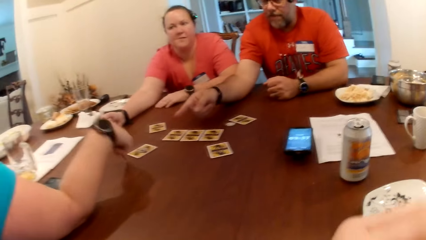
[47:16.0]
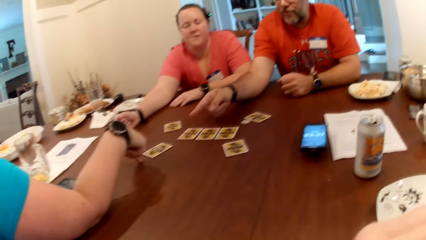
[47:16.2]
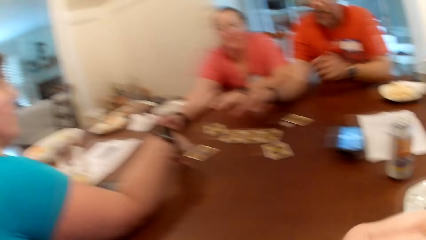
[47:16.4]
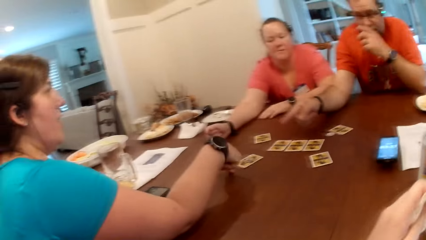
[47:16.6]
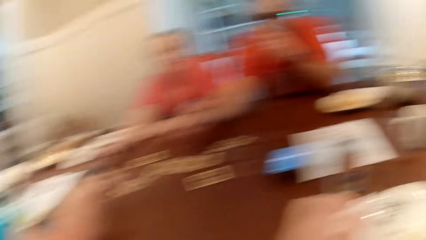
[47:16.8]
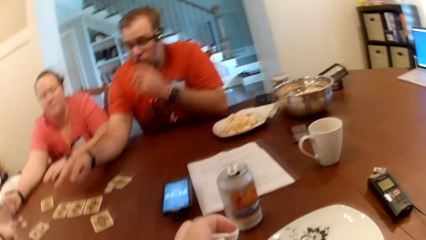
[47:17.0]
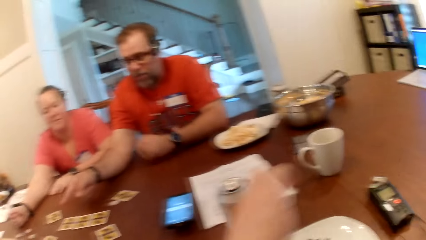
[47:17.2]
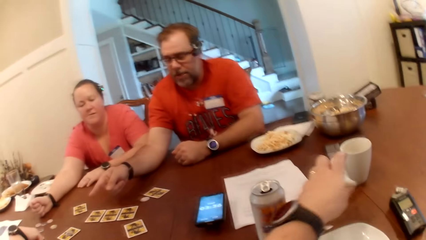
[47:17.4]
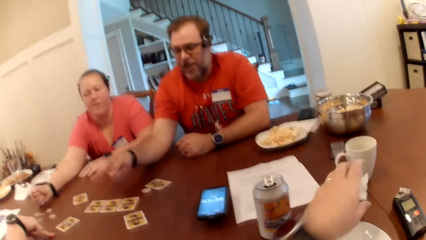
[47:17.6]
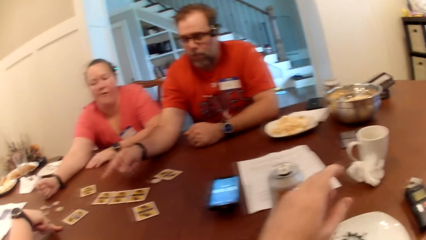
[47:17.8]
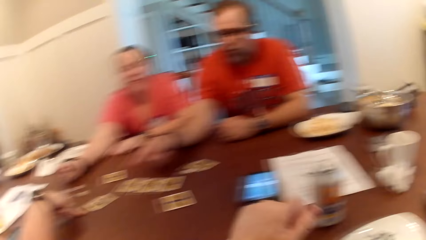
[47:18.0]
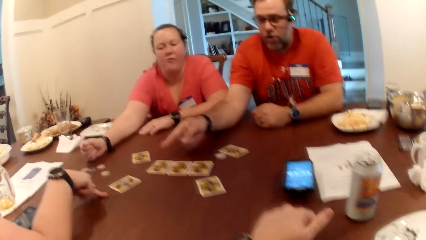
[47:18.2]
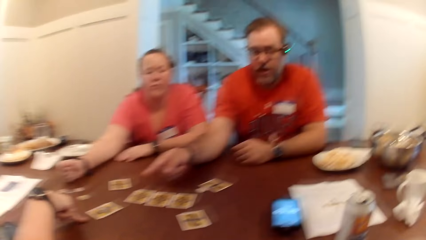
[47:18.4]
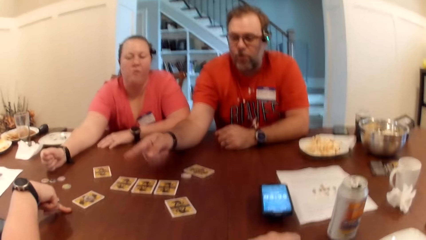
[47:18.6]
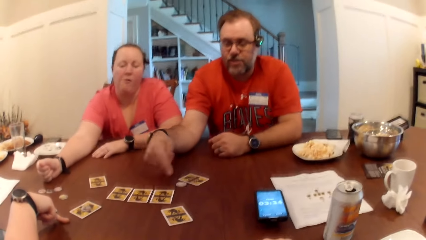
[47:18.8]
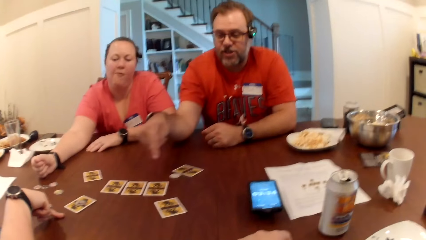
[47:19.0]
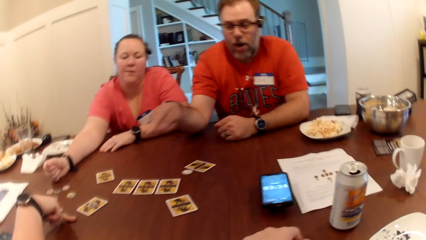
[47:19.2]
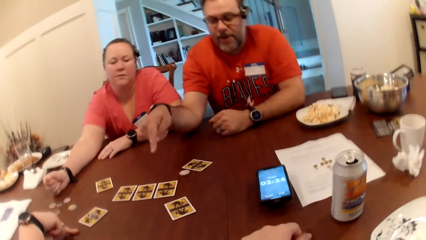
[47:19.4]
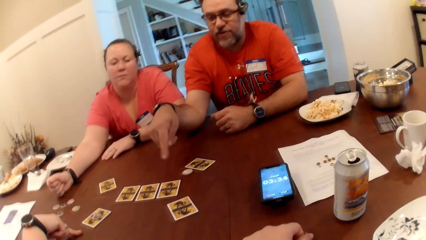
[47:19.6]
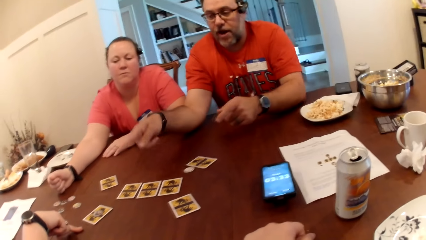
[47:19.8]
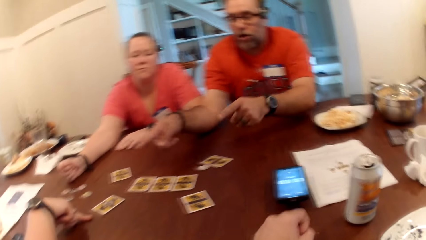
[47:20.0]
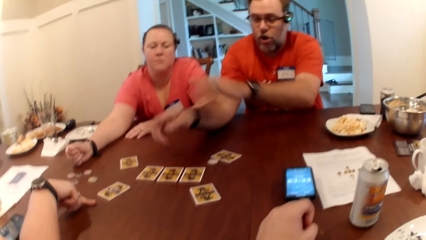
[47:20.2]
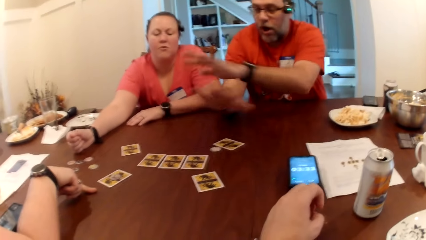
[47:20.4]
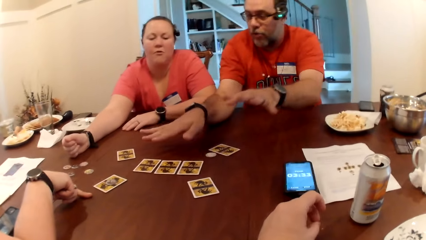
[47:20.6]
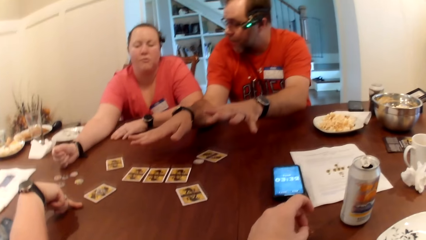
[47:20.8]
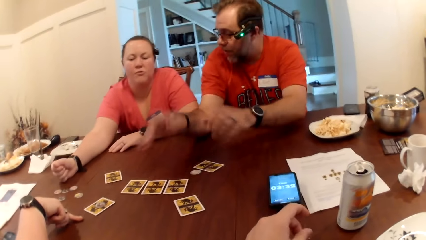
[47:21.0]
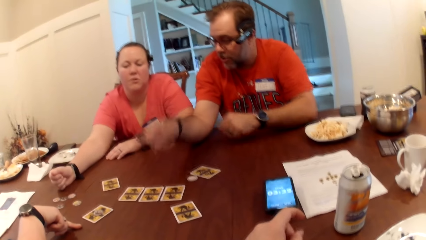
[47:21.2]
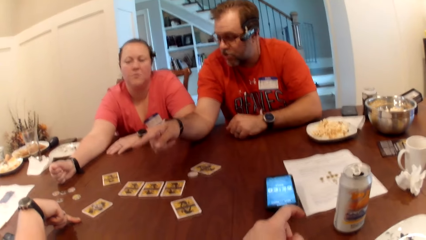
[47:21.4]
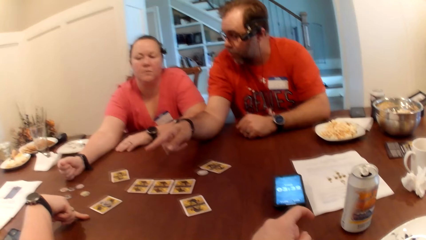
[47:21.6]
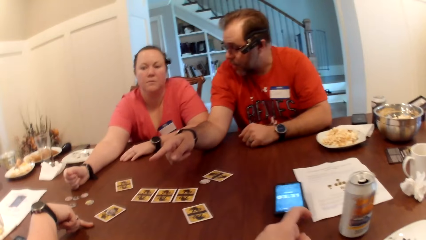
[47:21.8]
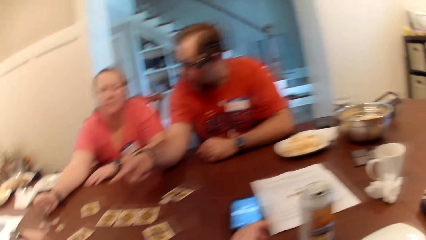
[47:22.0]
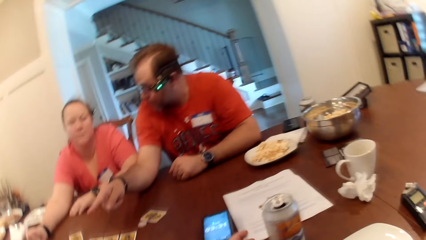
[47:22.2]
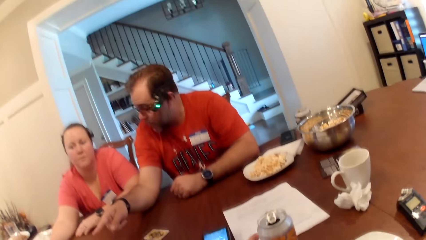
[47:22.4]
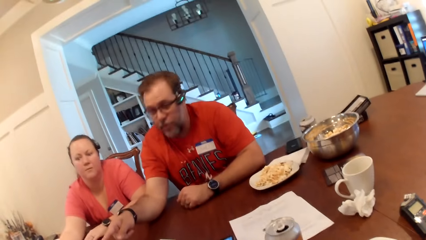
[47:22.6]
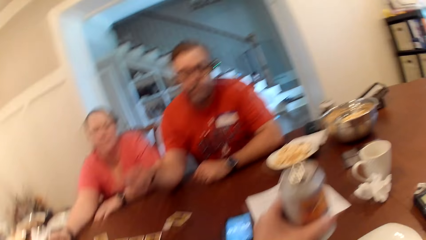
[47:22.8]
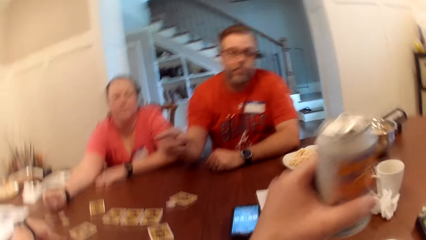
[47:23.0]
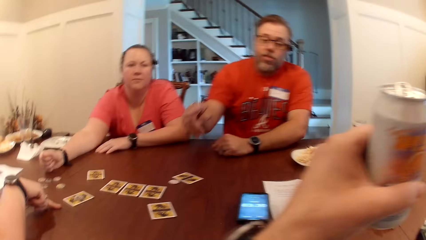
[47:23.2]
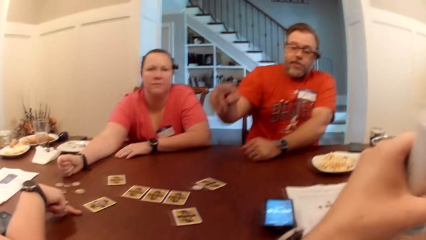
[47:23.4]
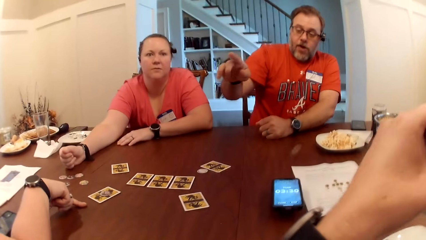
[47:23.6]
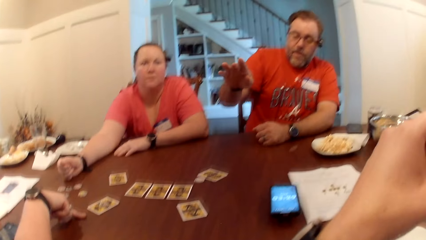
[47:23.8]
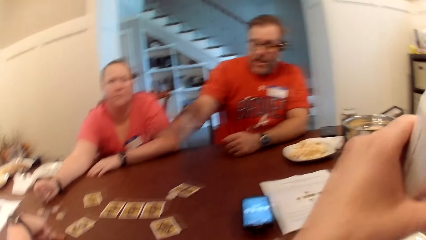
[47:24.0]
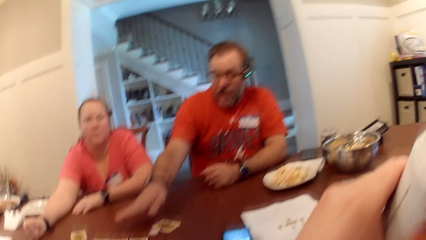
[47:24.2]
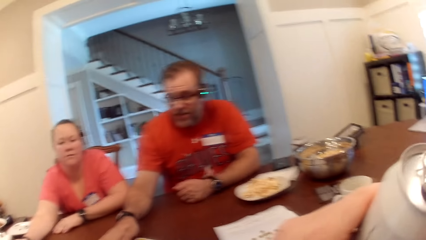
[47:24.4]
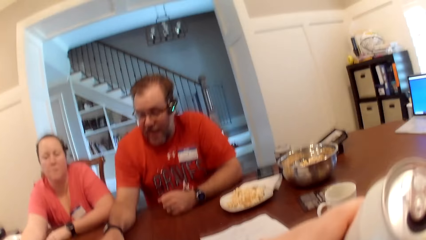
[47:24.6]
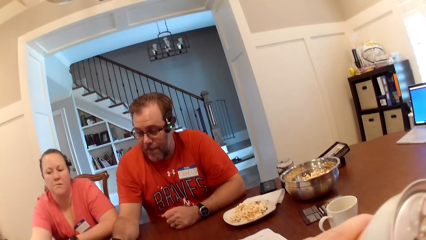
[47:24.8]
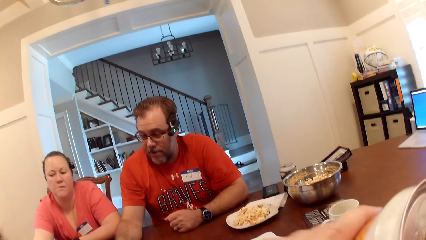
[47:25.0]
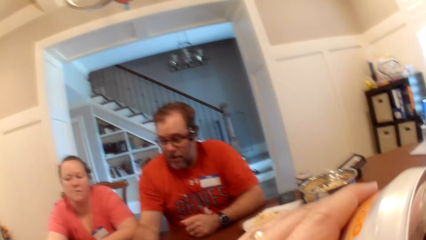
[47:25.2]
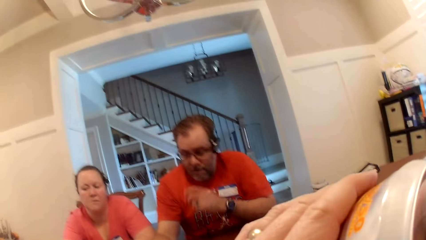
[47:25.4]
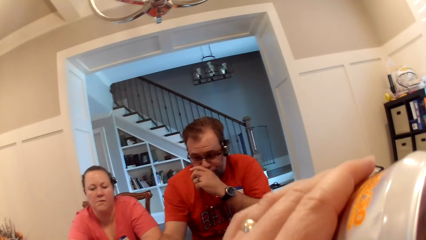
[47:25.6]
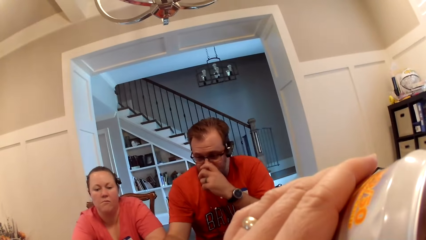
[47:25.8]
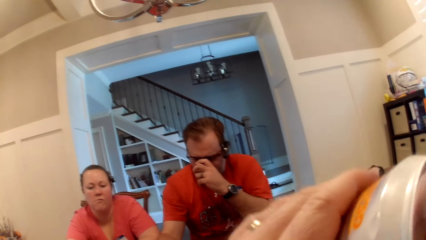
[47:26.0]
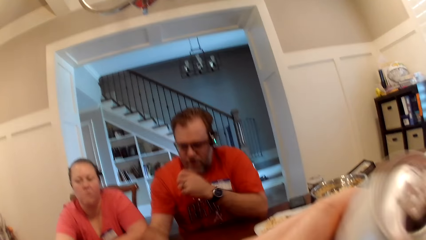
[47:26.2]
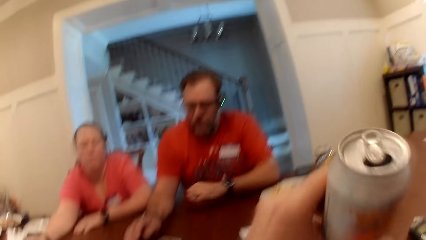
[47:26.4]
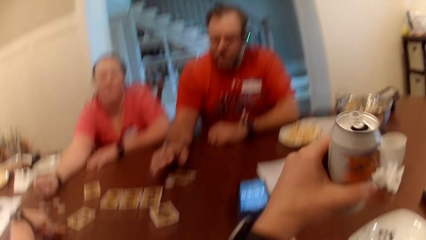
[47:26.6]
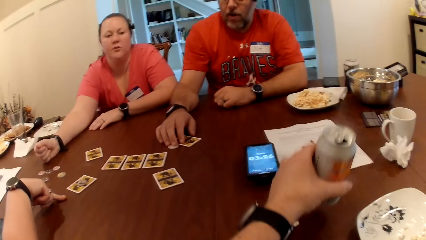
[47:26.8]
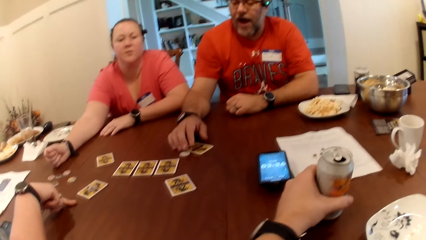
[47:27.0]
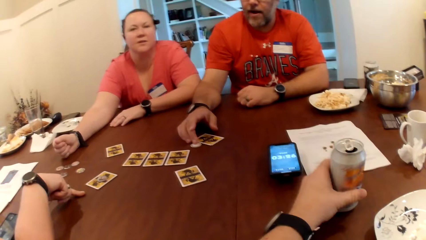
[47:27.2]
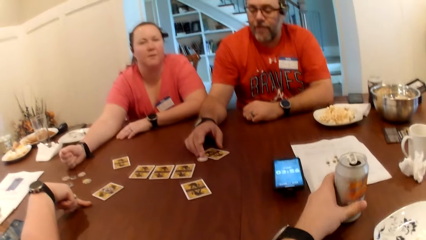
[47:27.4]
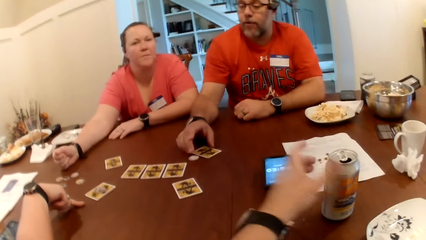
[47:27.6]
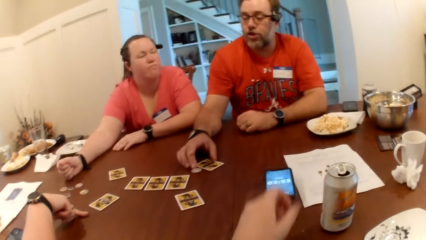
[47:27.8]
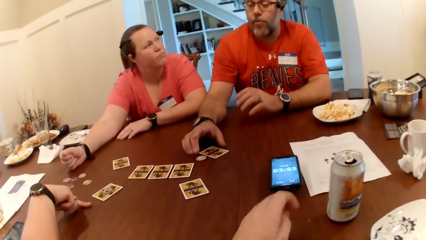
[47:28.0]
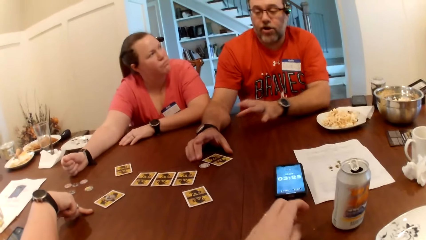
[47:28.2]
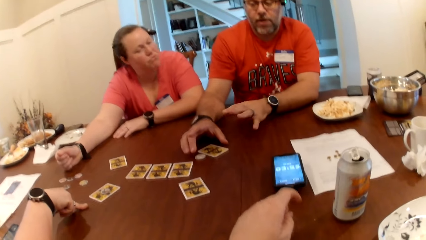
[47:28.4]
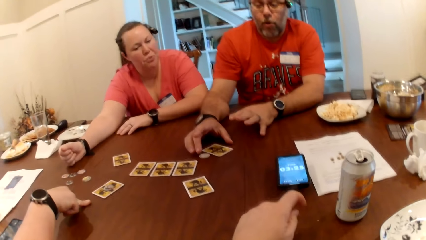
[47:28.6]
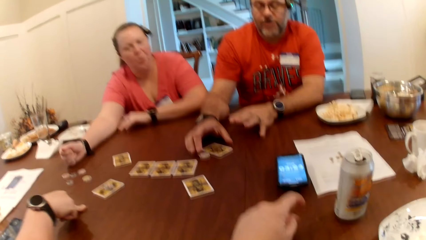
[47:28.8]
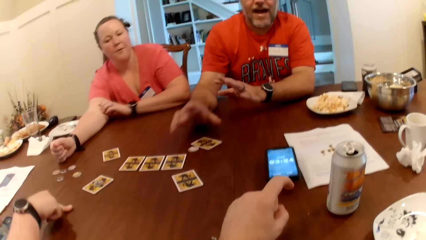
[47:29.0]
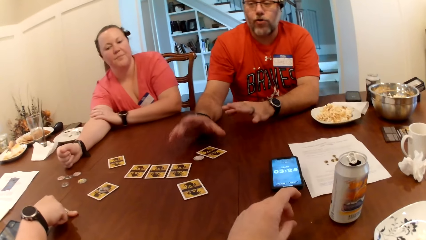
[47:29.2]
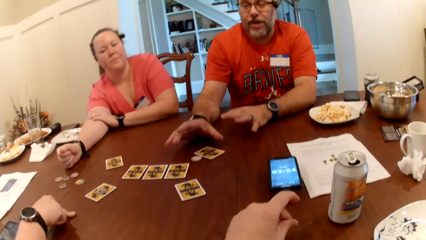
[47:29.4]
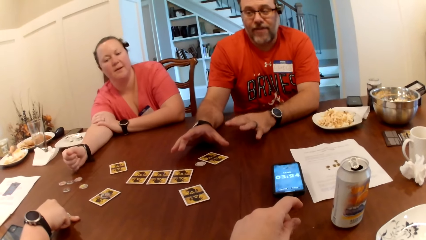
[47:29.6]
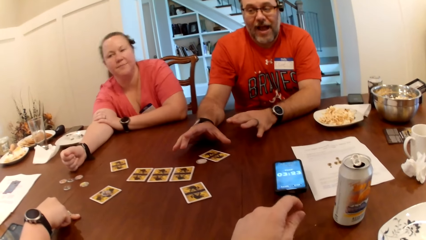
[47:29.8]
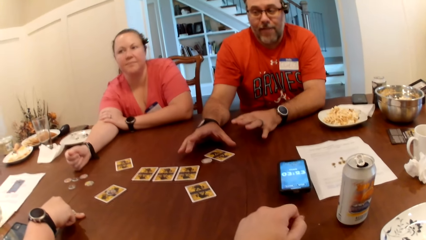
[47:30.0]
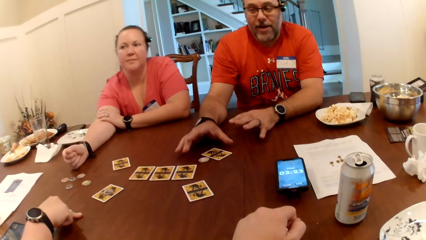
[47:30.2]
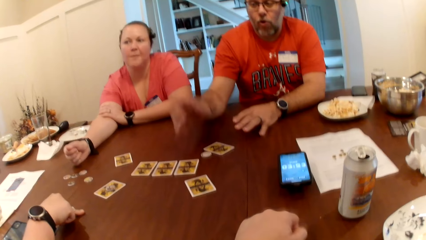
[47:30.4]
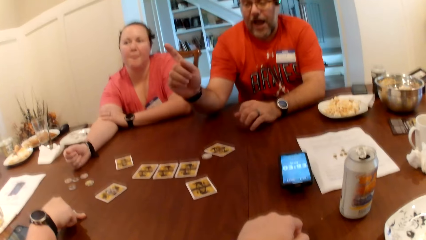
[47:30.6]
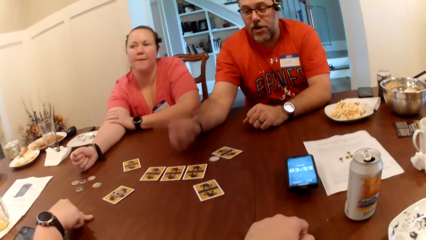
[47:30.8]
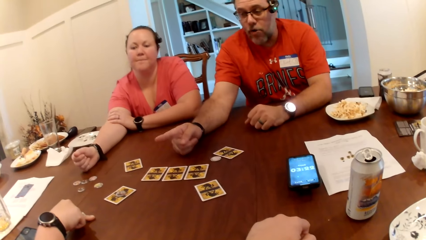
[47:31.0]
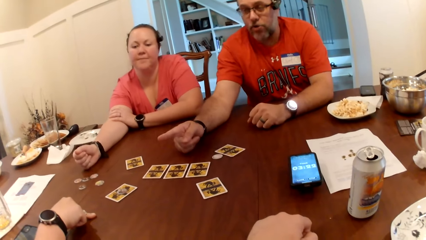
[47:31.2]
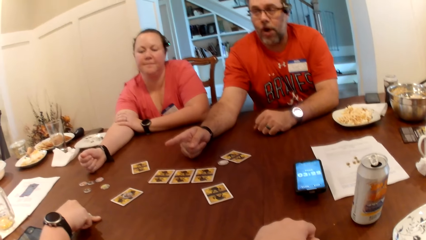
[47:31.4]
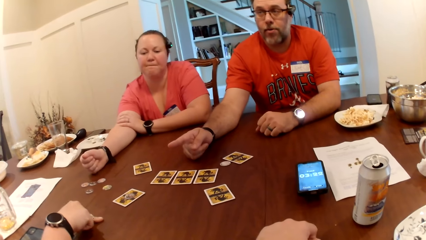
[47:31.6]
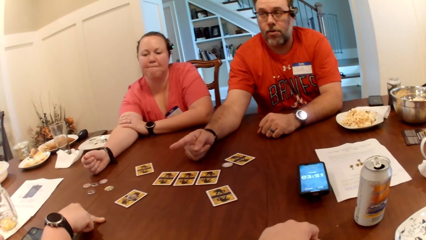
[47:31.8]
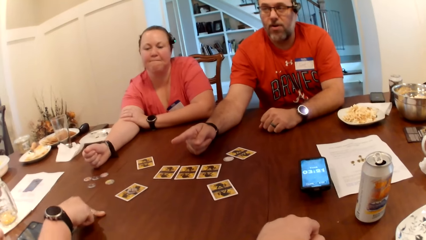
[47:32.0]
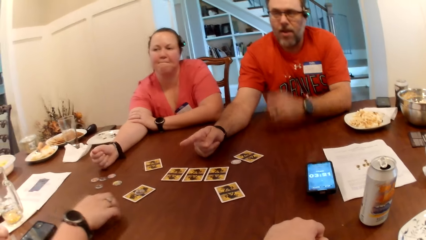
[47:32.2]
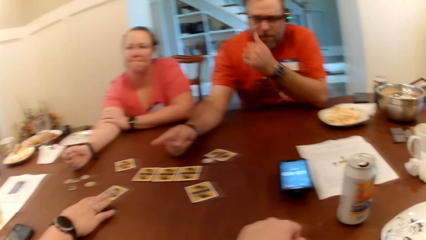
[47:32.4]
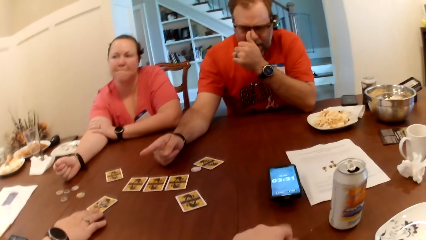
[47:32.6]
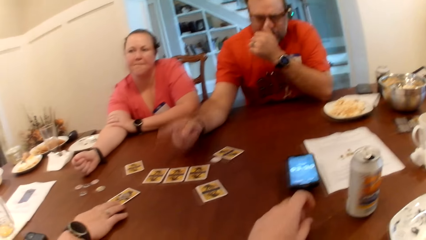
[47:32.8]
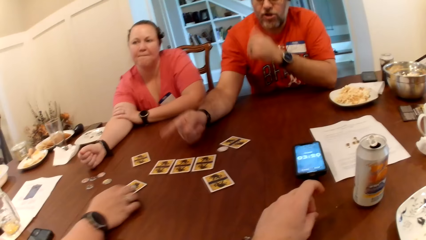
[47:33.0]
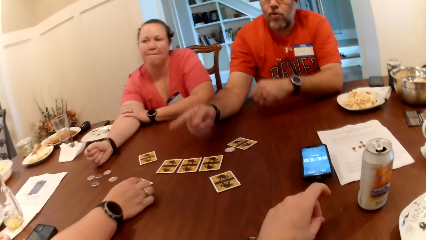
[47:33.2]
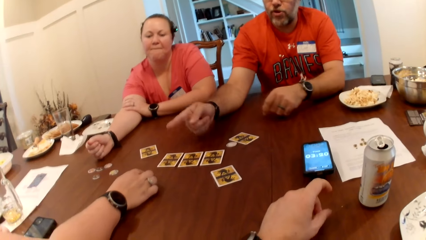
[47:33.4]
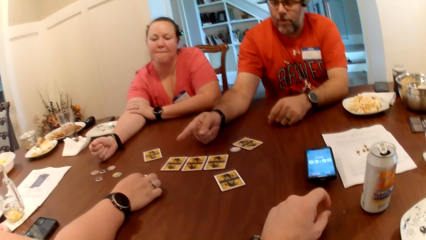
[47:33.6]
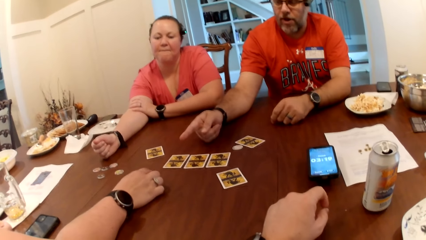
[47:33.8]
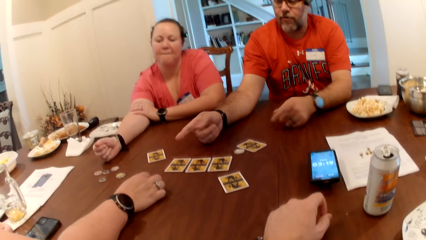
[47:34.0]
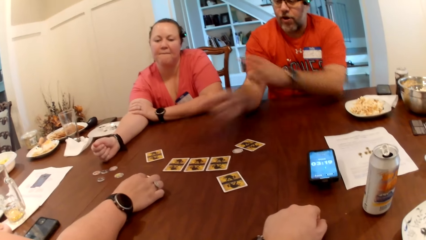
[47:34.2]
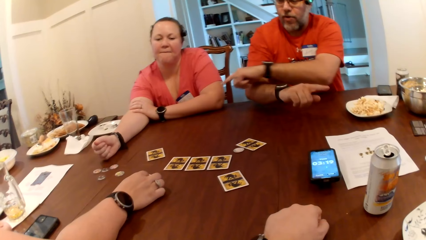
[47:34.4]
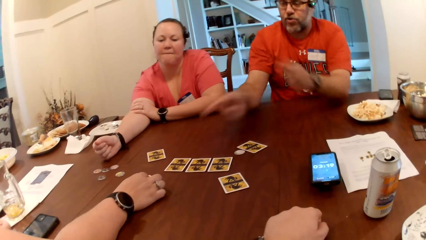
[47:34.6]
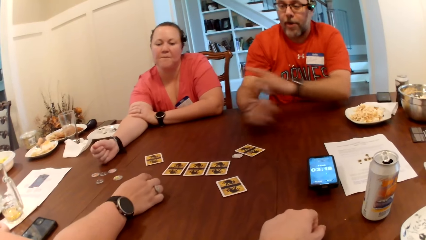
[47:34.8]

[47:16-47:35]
The woman interacts with the man. The woman converses. The camera wearer throws the tissue on the table with his left hand. The man points at the card and converses. The camera wearer picks the can drink on the table with his left hand. He holds the drink. He drinks the can drink in his left hand. The man touches his nose with his left hand, adjusts the pair of glasses with his left hand, interacts with the woman, and adjusts the card with his right hand. The camera wearer drops the can drink on the table with his left hand. The man touches the card. The woman touches the card on the table with her right hand and holds the card.
